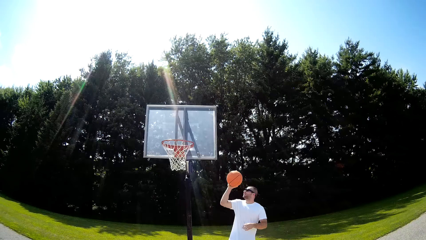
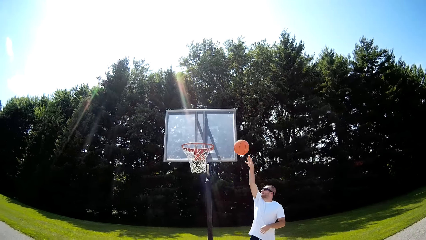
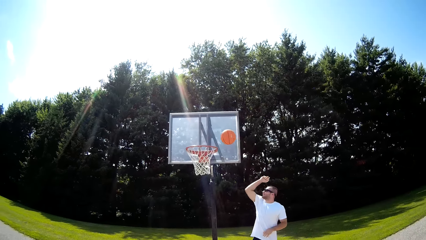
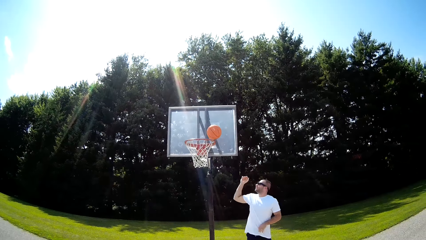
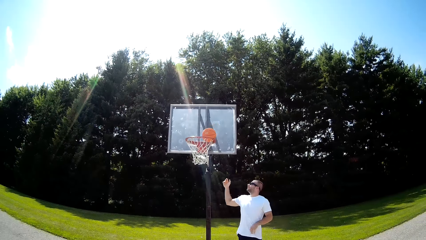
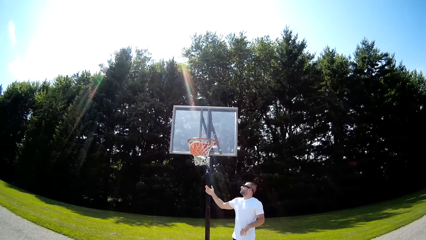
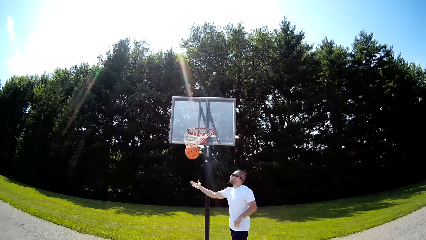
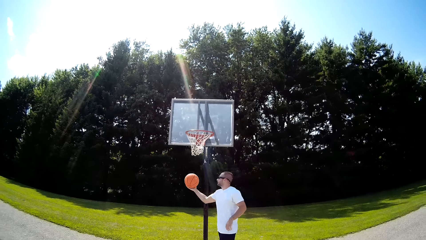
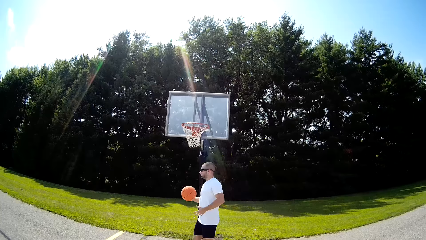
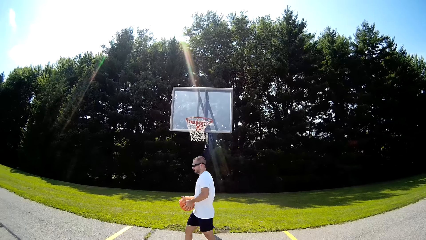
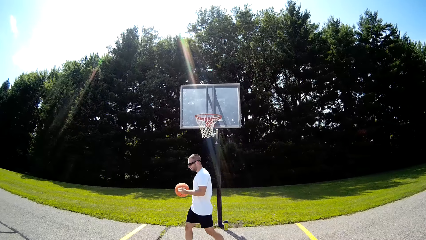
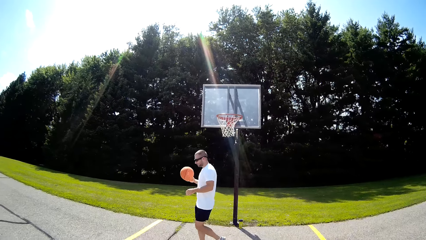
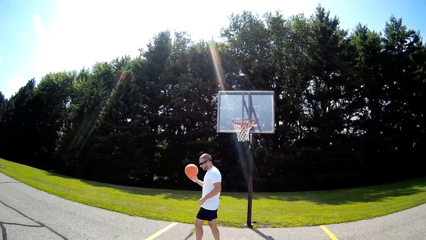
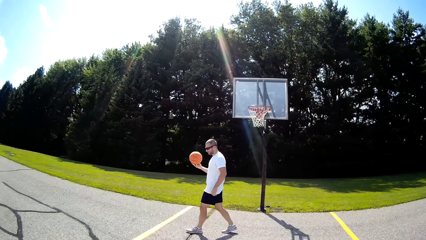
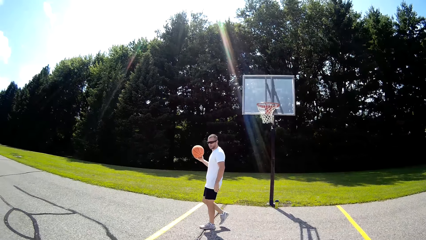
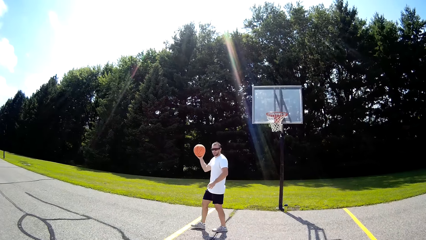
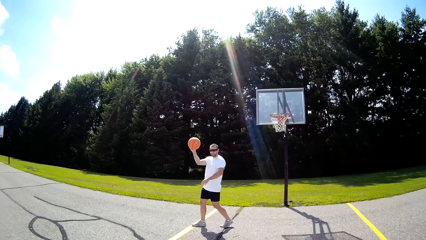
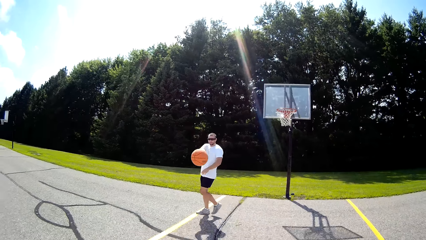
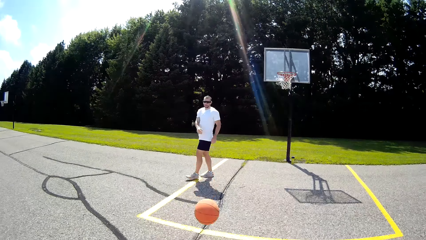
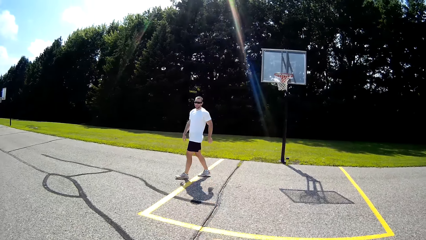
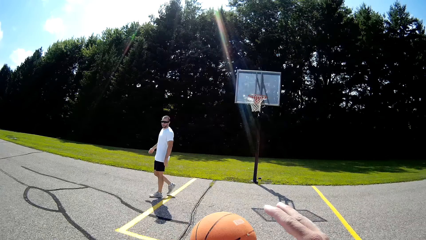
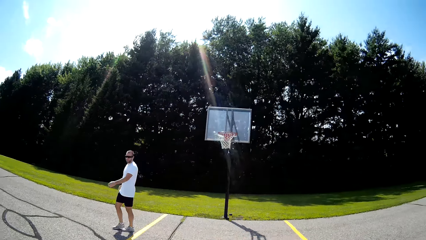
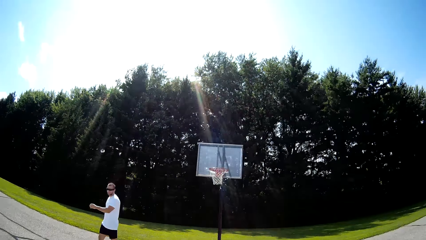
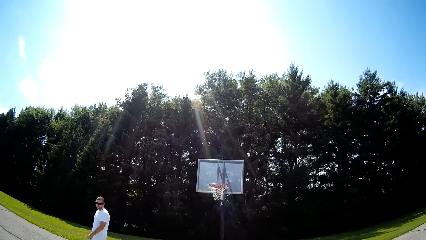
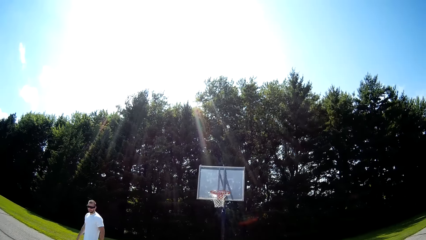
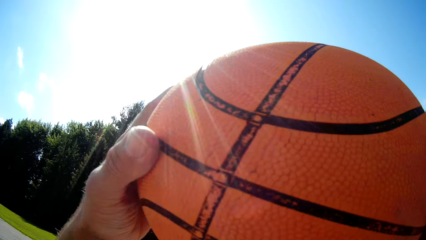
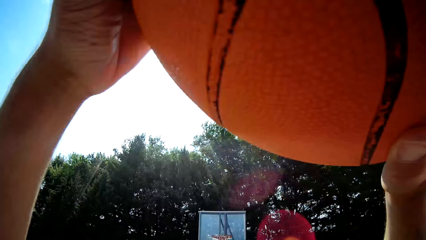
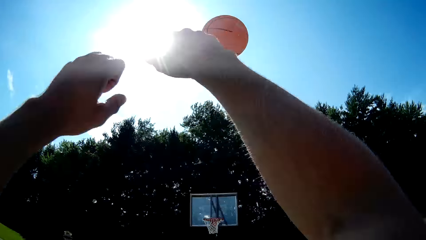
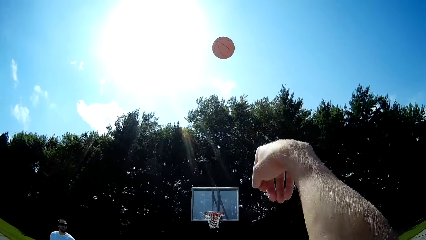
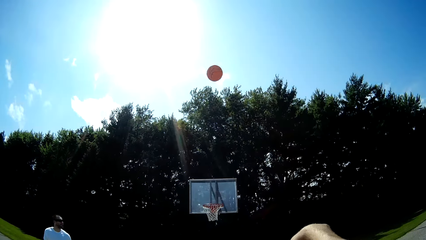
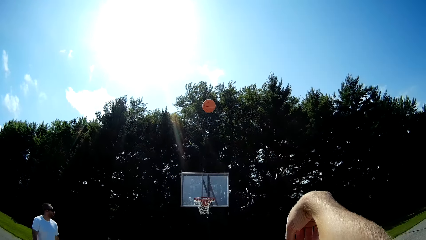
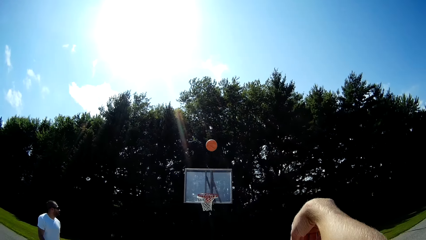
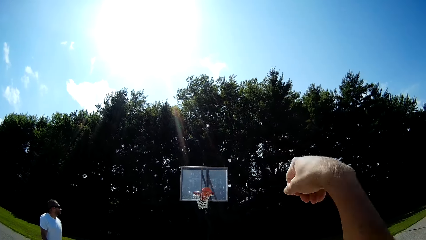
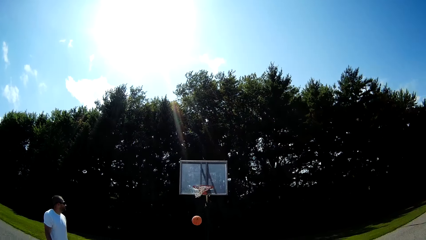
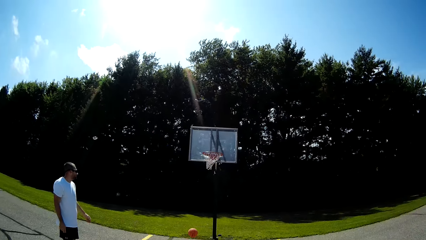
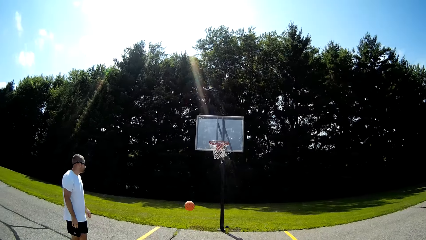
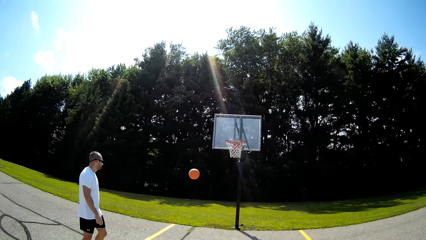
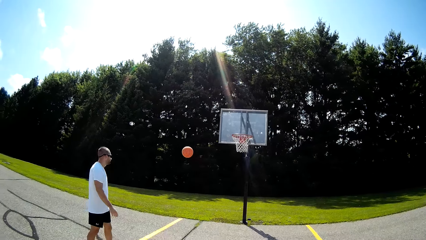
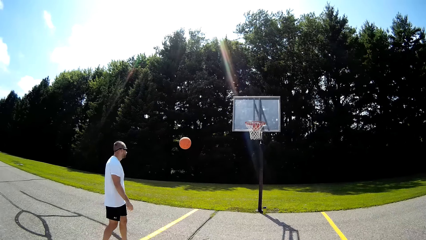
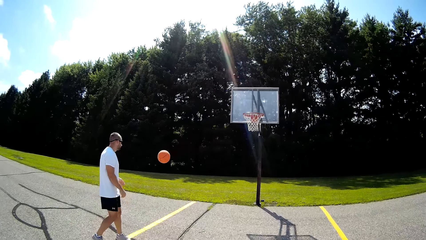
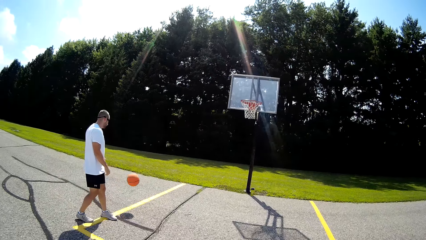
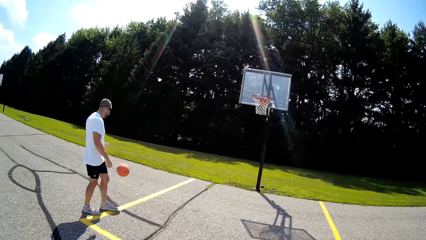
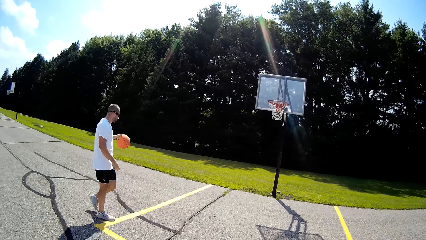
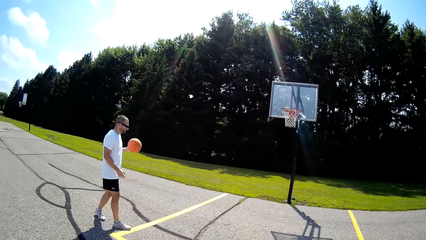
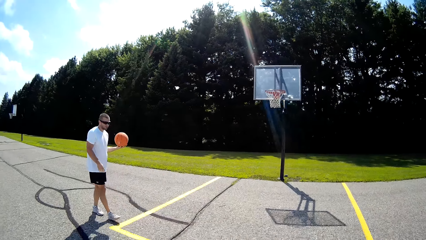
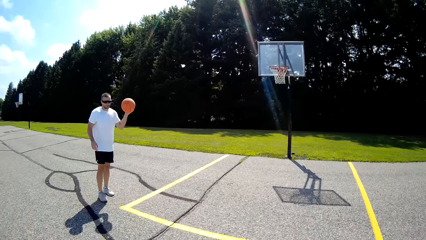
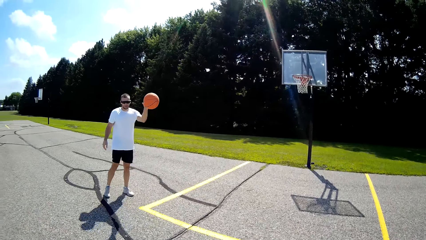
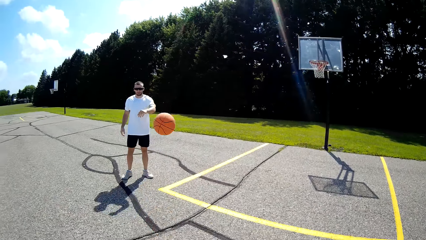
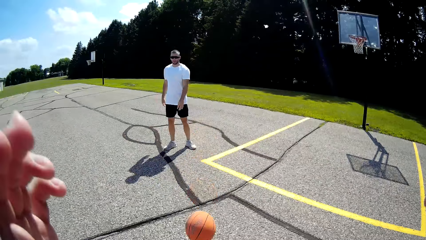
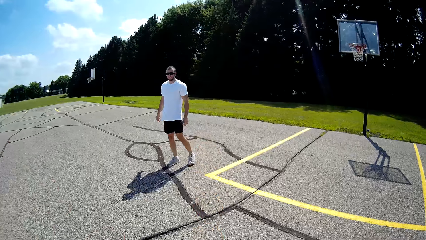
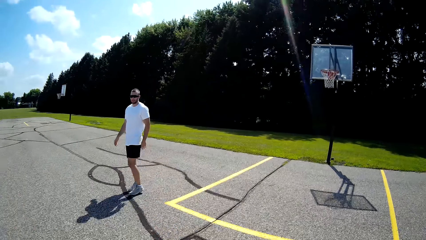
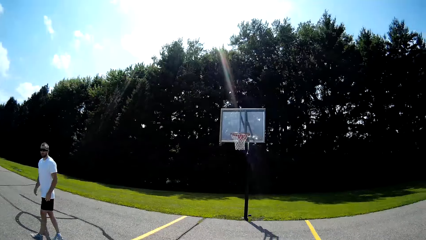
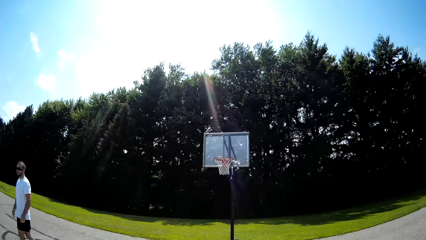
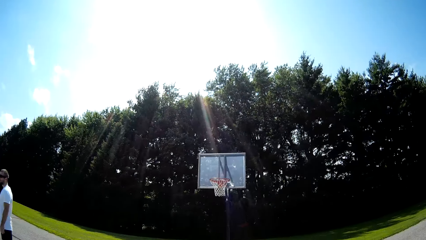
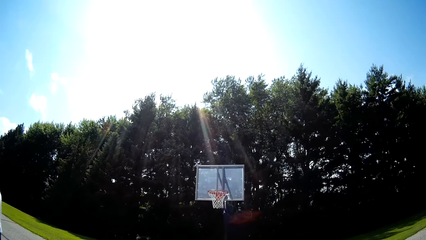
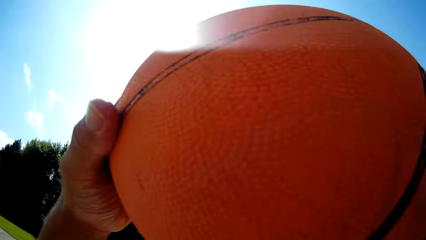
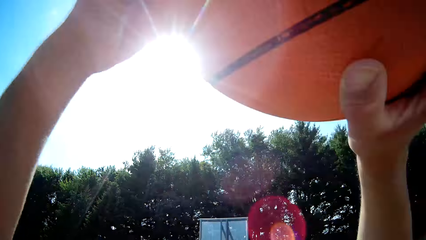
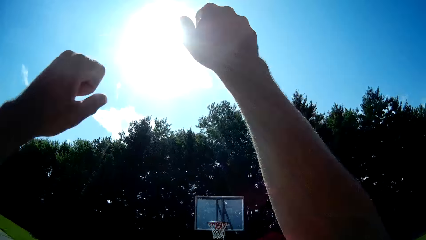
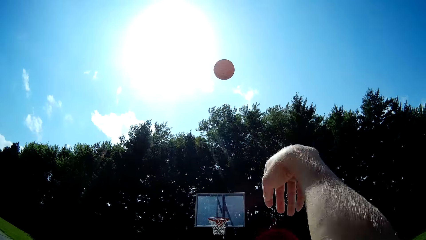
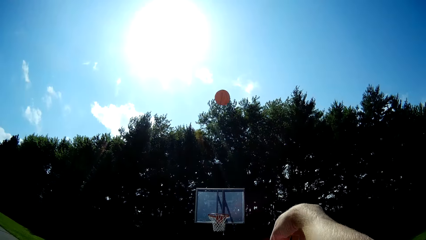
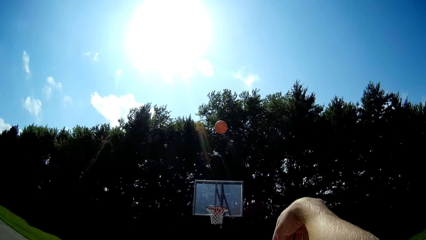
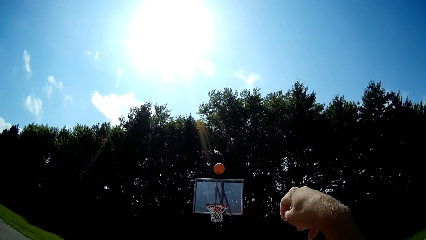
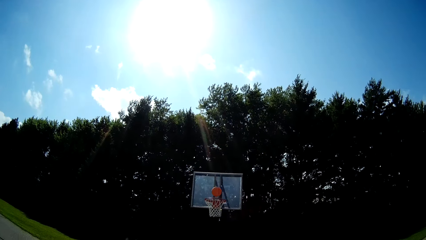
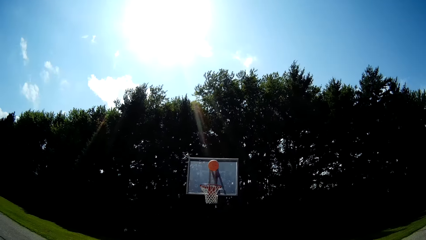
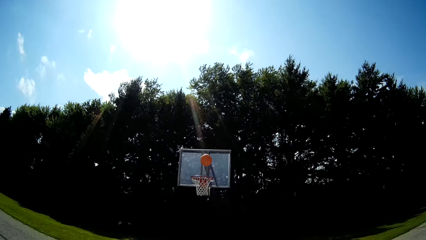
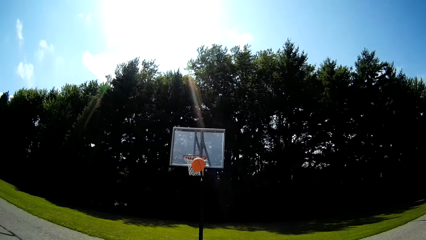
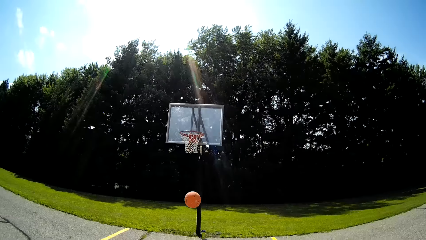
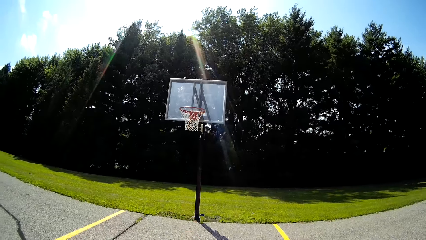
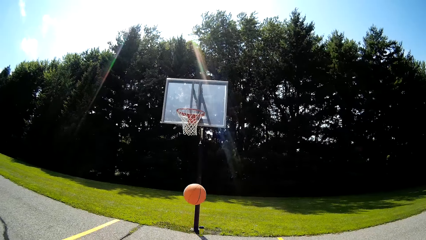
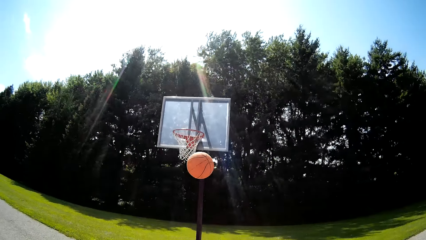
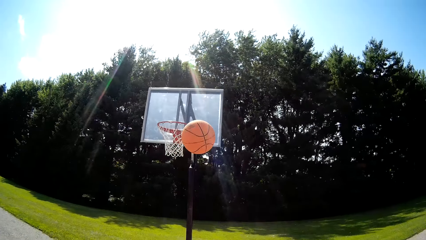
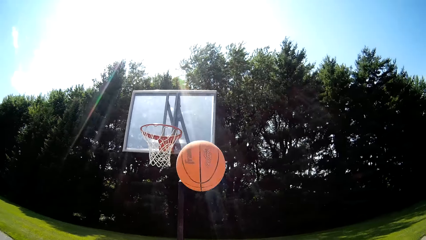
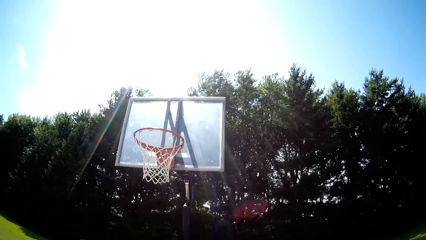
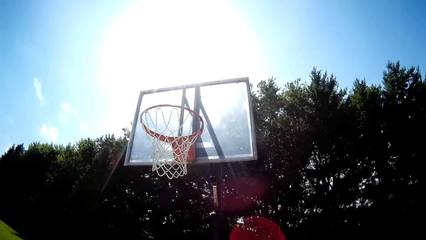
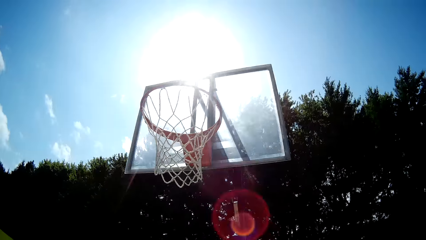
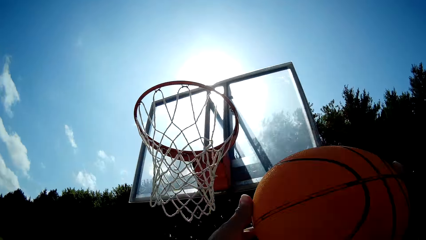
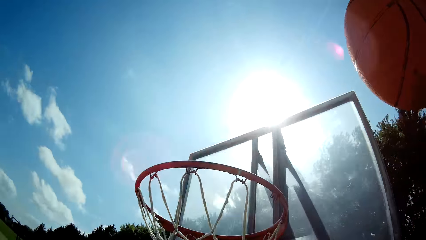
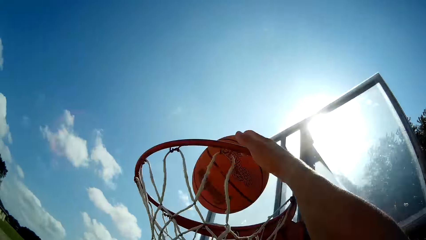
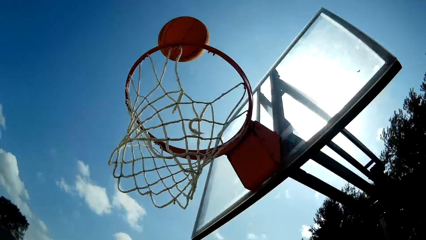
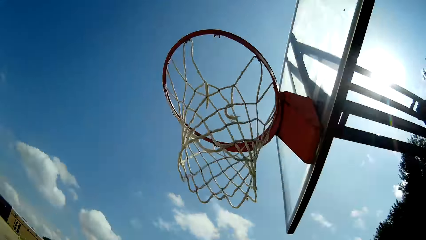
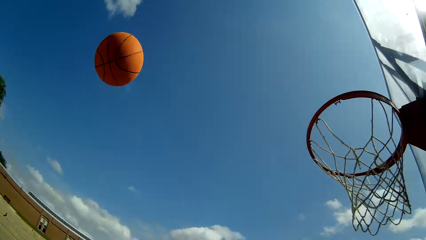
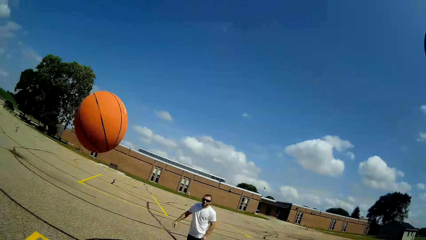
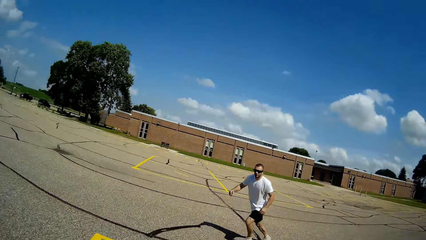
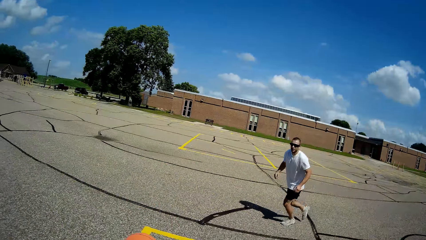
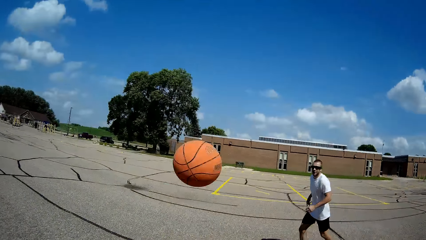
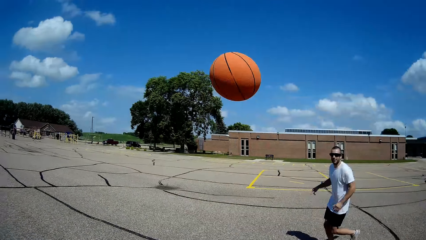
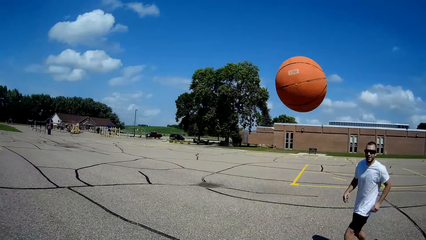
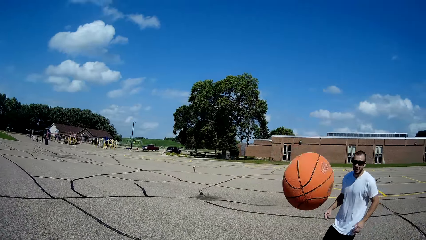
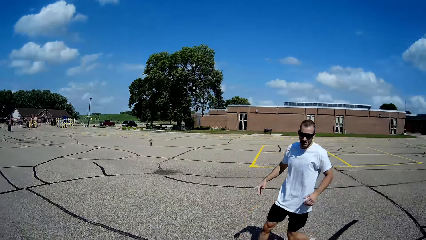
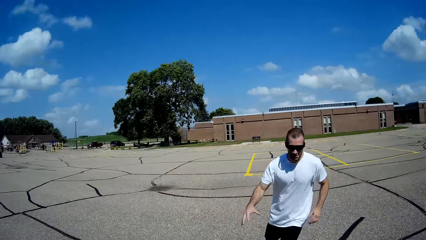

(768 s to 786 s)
A man grabs the basketball and shoots the basketball into the hoop. The man grabs the basketball and throws the basketball. The camera wearer lifts the basketball and shoots the basketball into the hoop. The man grabs the basketball and throws the basketball. The camera wearer lifts the basketball. They shoot the basketball. They shoot the basketball again.
